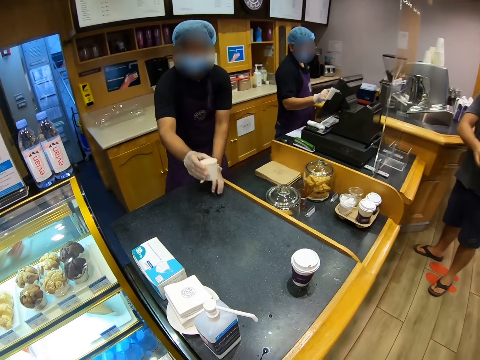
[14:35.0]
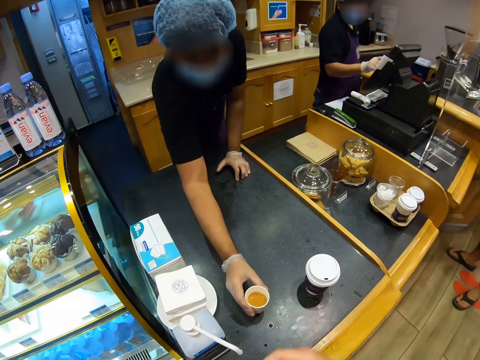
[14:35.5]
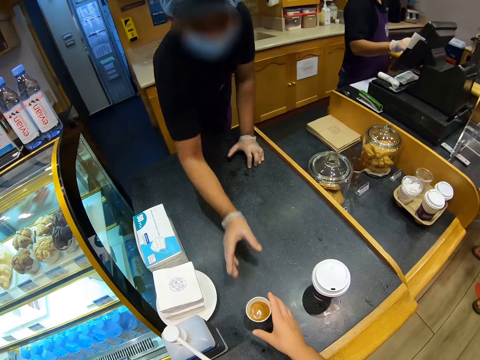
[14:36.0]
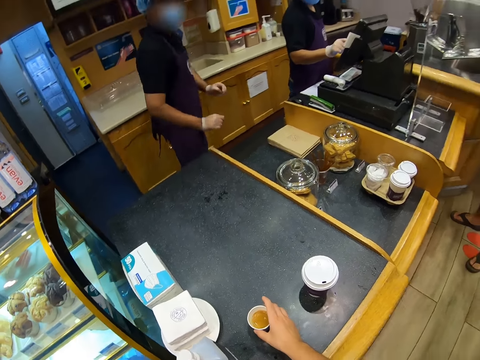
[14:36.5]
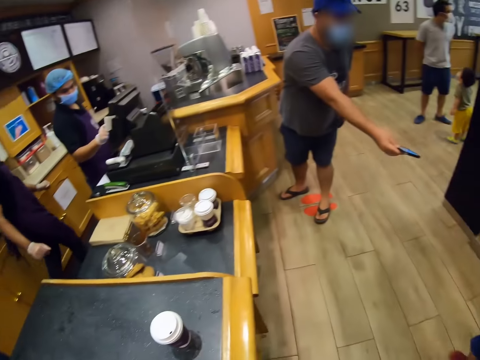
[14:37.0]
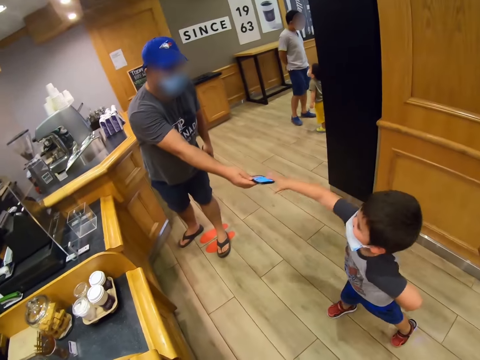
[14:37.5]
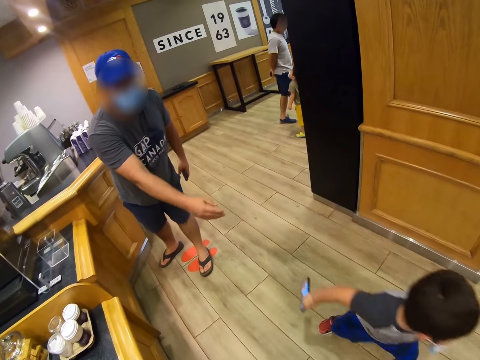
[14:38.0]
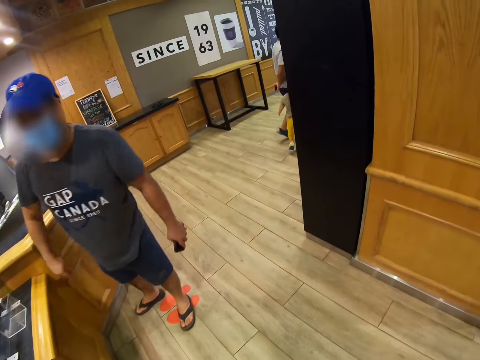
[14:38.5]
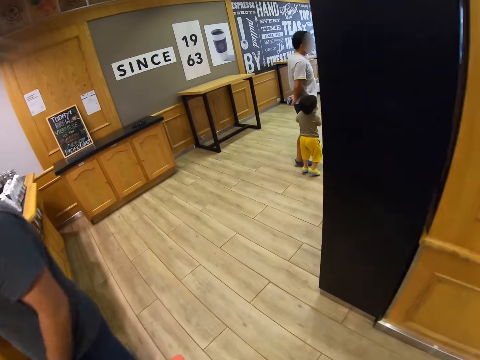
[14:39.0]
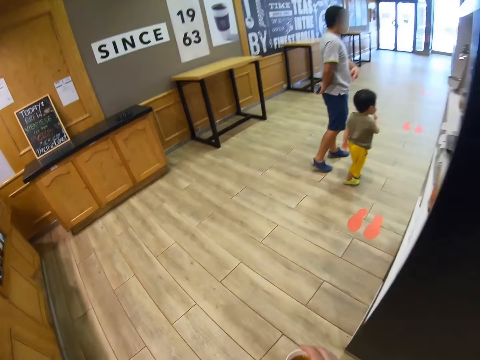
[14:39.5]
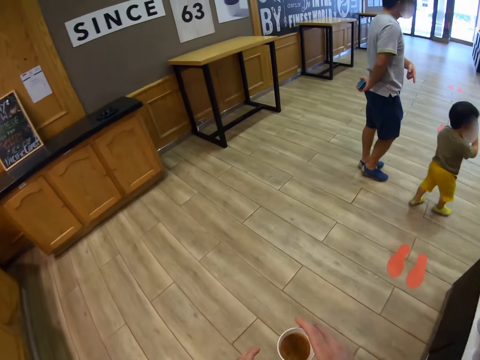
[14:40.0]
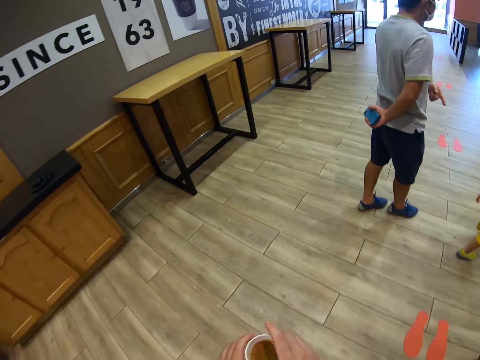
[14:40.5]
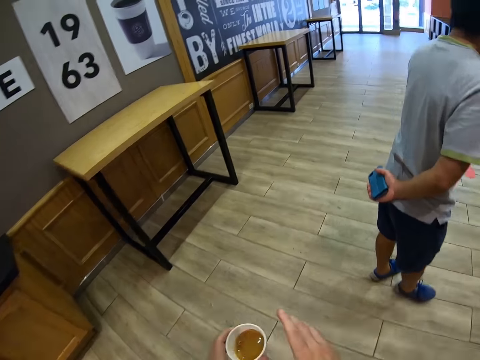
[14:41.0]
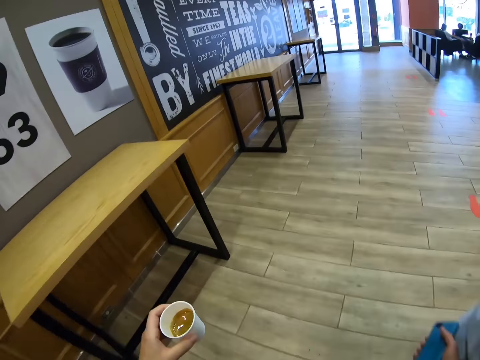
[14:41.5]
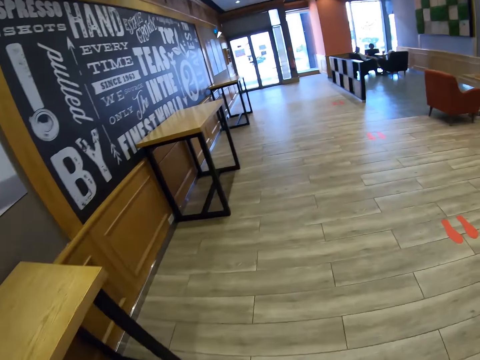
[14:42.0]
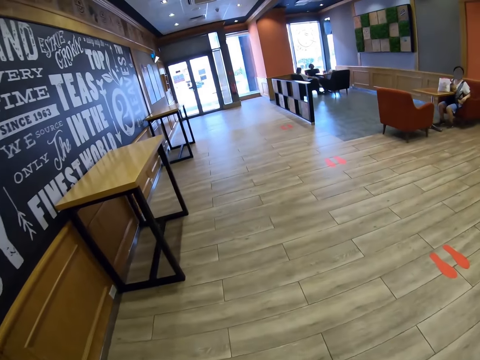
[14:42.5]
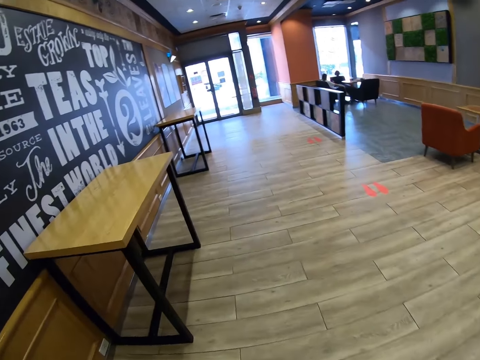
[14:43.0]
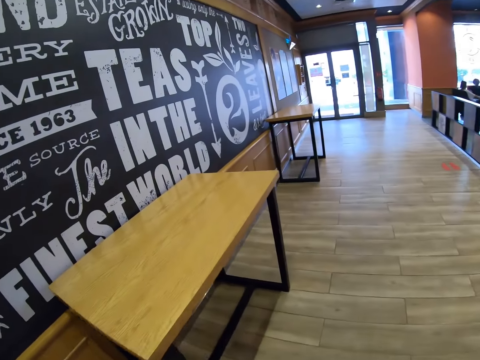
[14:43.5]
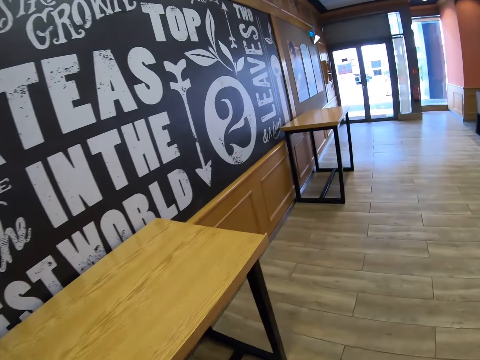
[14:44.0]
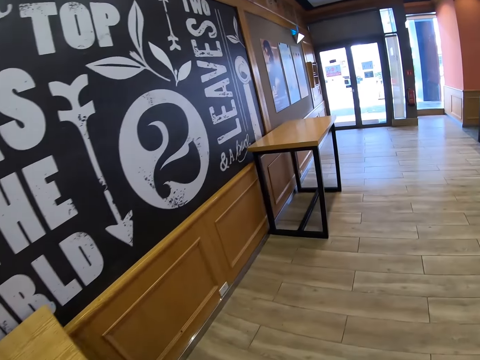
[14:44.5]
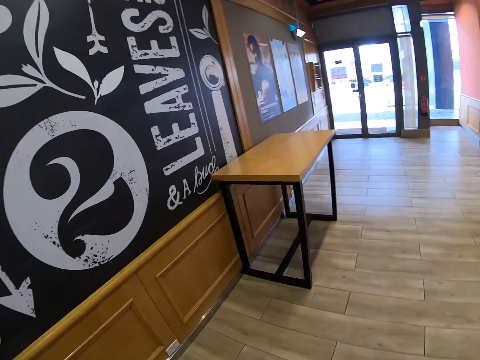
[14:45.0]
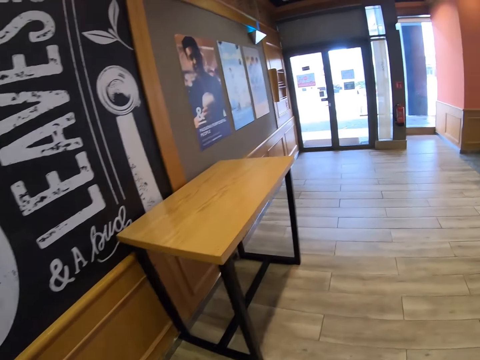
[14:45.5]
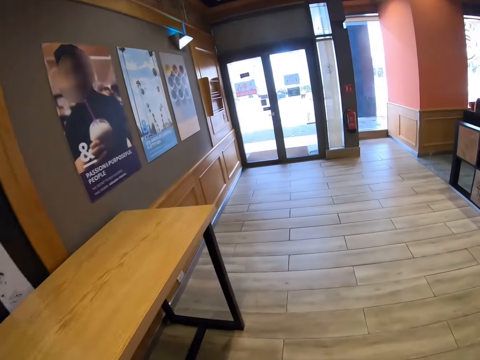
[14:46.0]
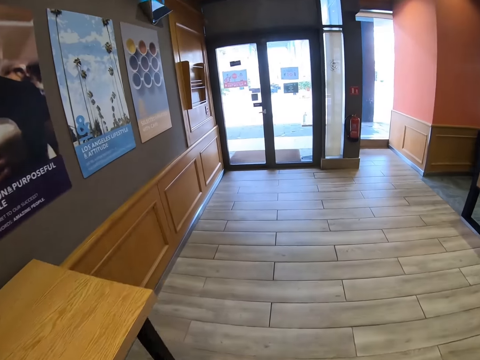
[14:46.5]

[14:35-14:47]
A person places coffee on the counter. The camera wearer picks up the coffee from the counter. The person walks inside the counter. Another person gives a child a phone. Another person operates a computer. The child picks up the phone. Another person goes away with the phone. The camera wearer walks inside the coffee shop. Two persons walk inside the coffee shop.

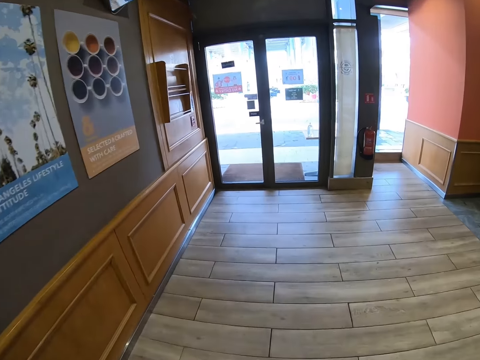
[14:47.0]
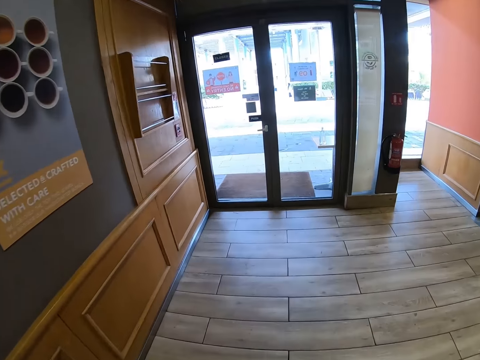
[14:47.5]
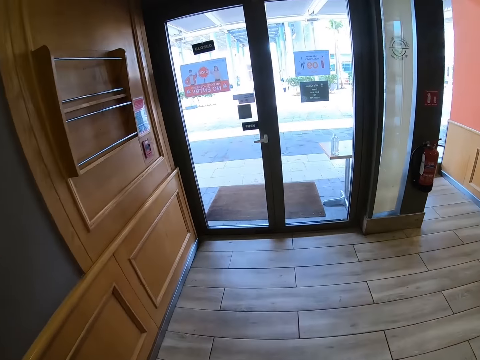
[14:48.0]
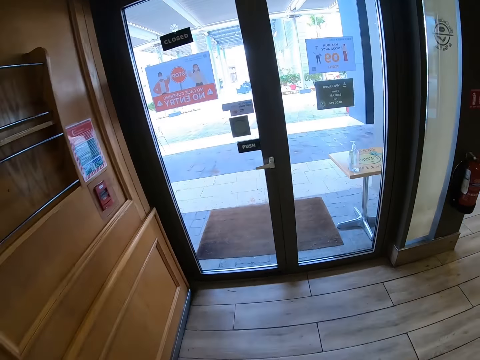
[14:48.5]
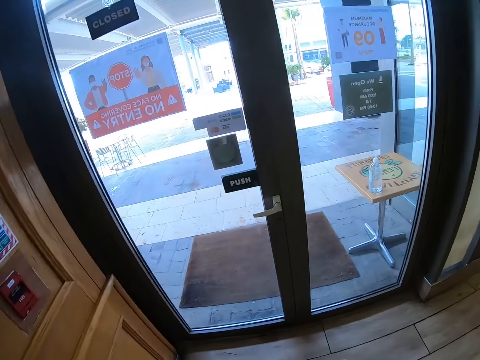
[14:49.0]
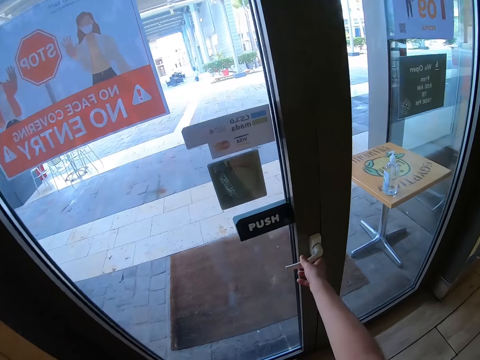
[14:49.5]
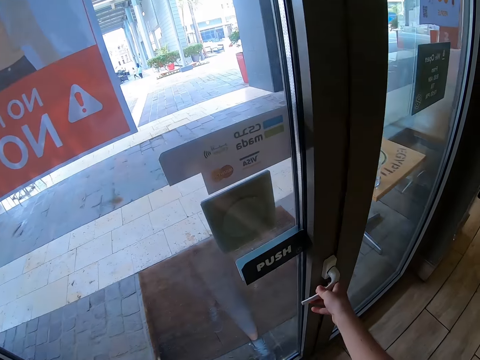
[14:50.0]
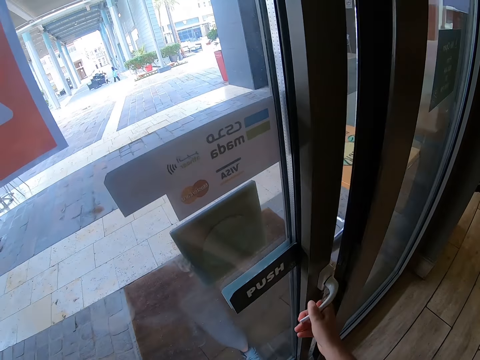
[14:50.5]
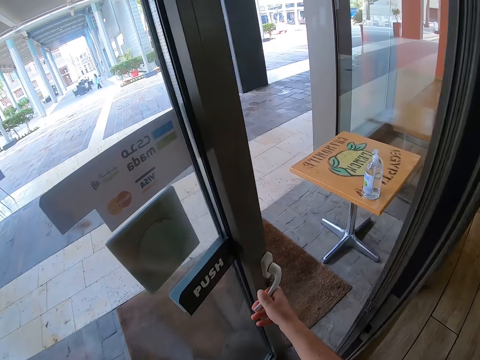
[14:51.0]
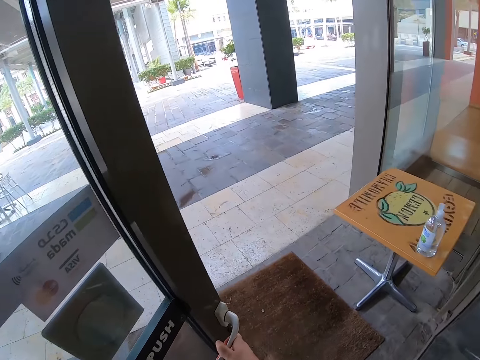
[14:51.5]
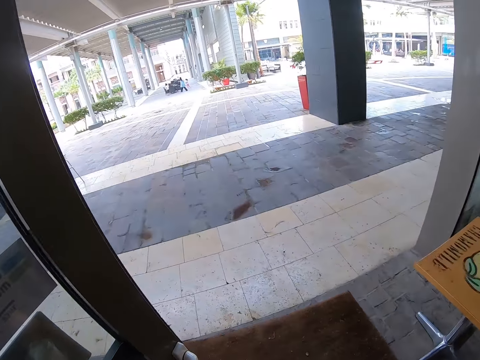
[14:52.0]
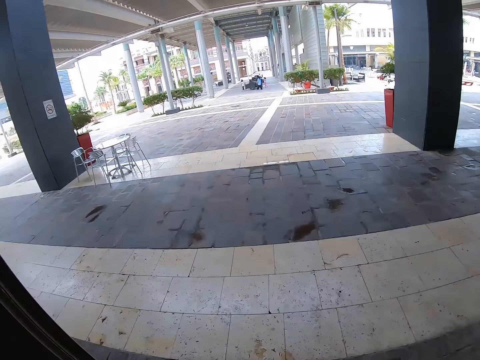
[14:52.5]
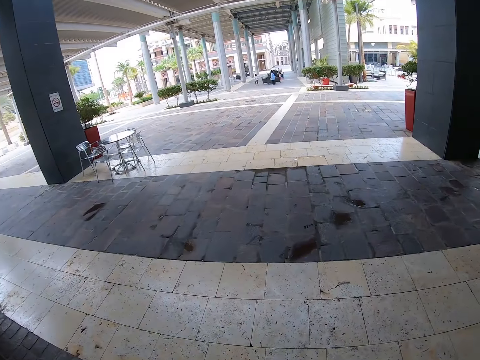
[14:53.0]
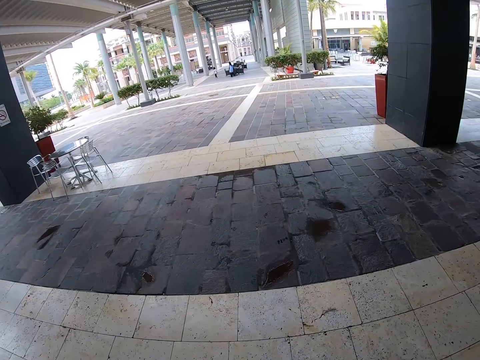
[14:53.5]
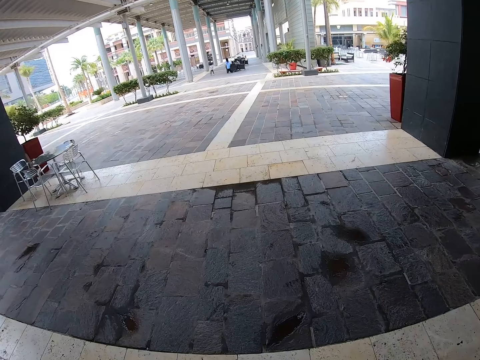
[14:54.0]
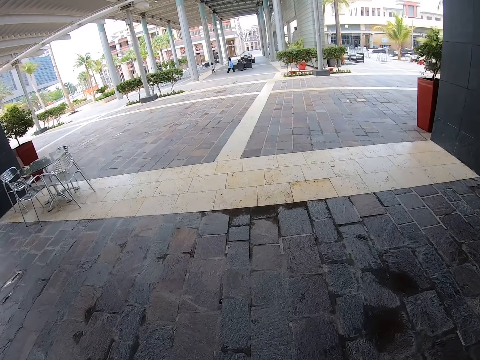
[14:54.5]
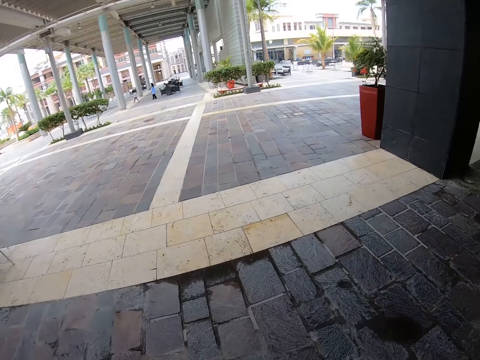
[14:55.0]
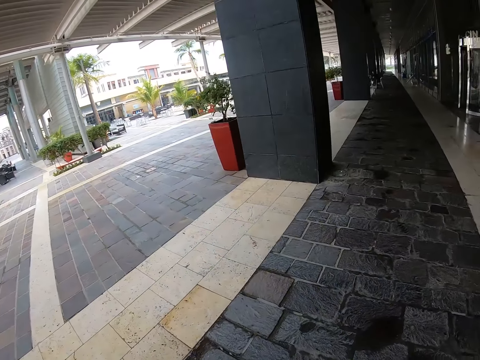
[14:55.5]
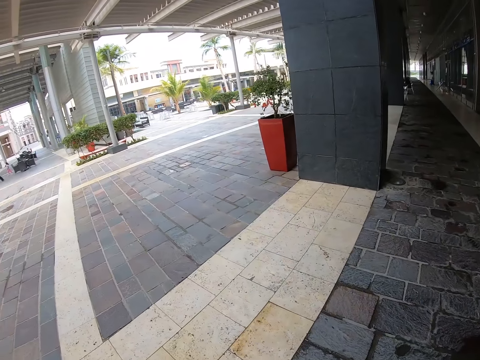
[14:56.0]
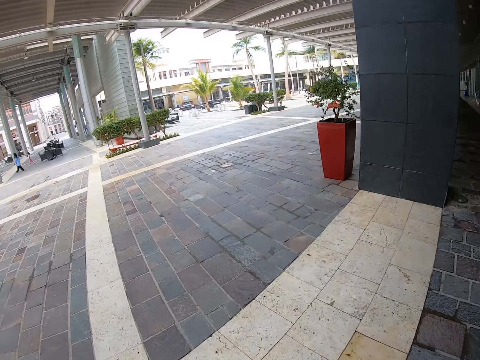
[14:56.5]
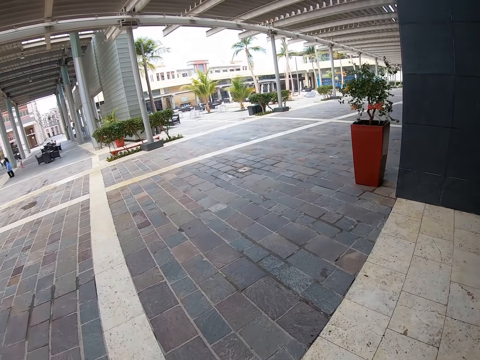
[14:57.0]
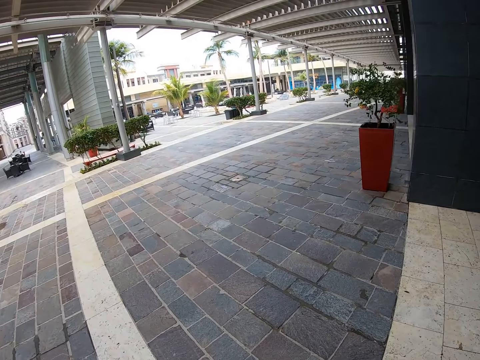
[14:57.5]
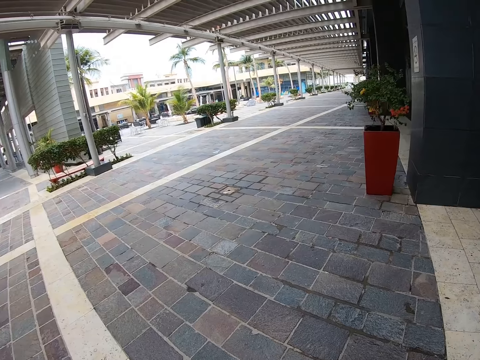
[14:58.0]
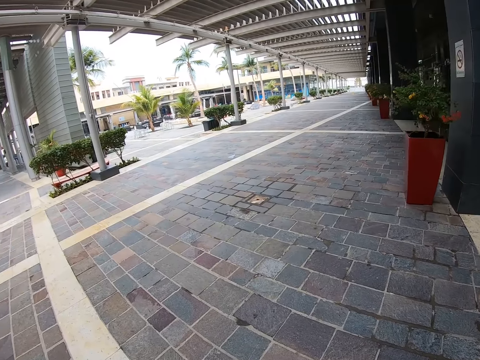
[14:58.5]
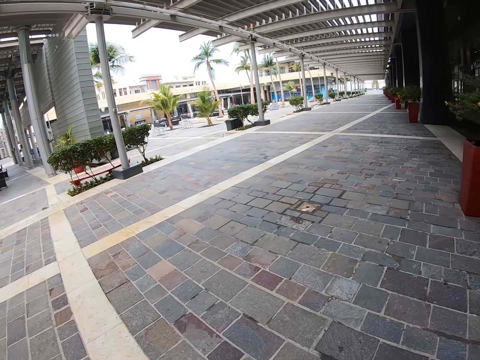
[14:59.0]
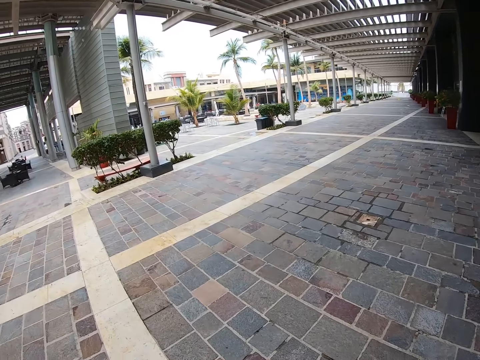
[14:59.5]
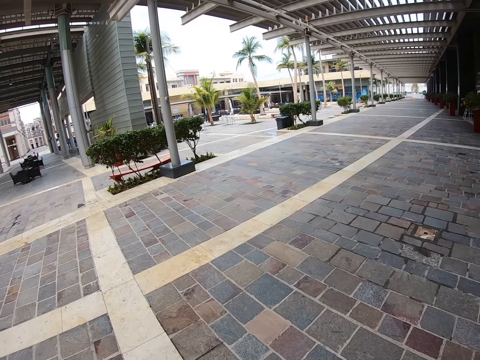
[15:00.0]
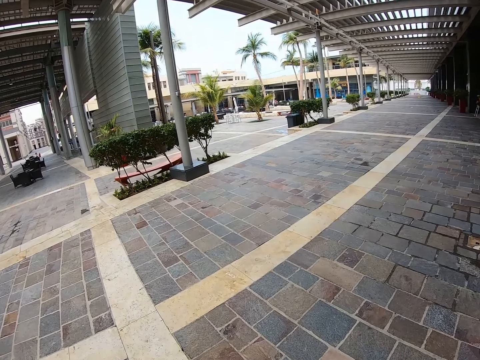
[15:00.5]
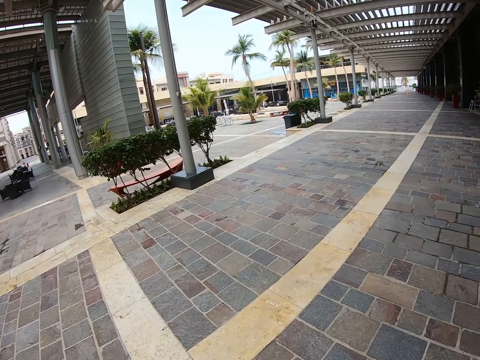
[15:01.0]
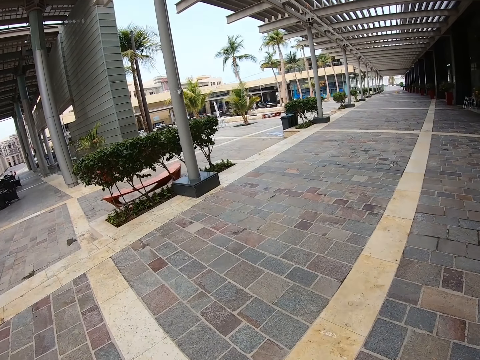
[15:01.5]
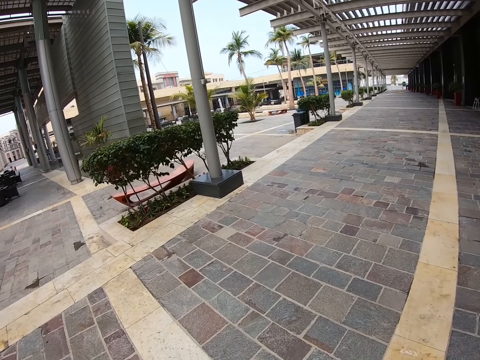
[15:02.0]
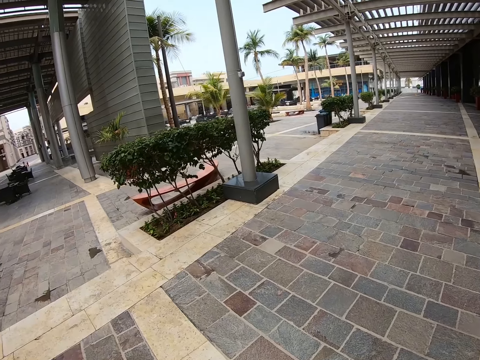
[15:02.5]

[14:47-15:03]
The camera wearer opens the door of the coffee shop. They walk out of the coffee shop. They walk on the pavement. They look around.
